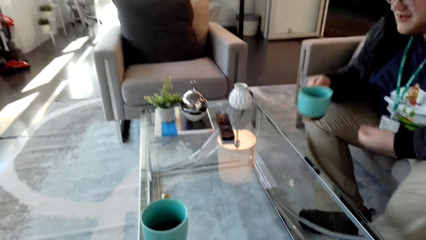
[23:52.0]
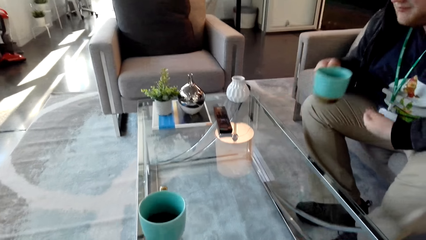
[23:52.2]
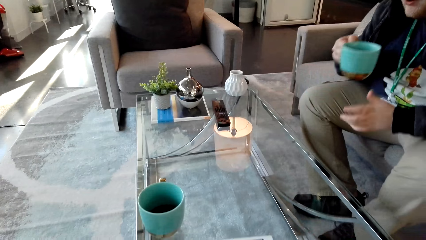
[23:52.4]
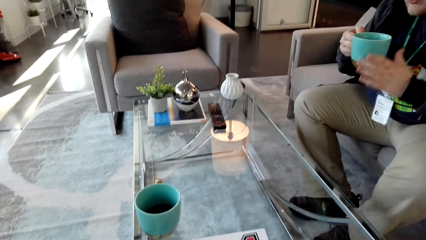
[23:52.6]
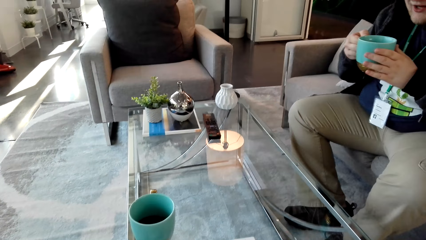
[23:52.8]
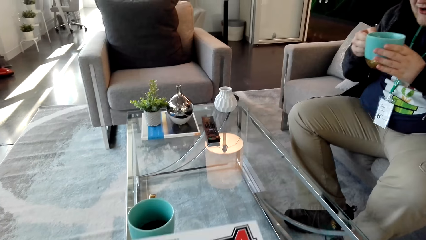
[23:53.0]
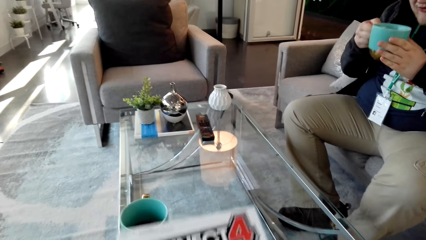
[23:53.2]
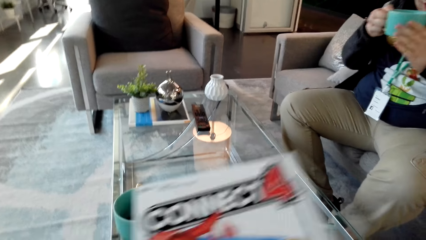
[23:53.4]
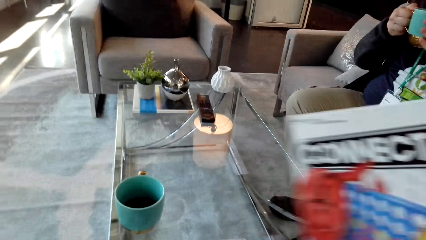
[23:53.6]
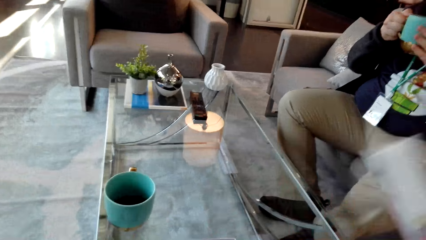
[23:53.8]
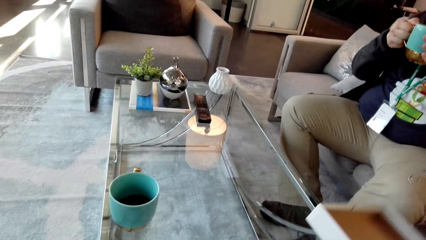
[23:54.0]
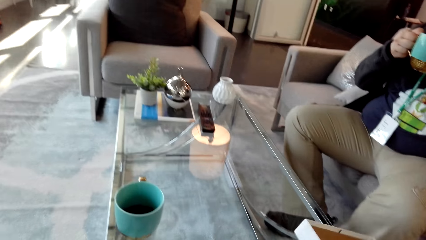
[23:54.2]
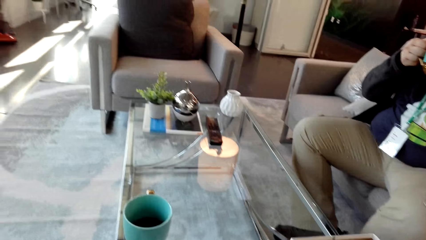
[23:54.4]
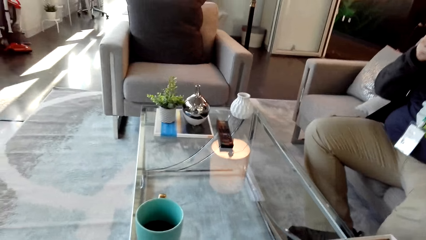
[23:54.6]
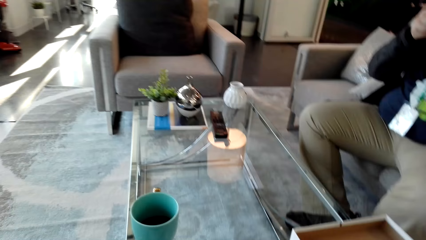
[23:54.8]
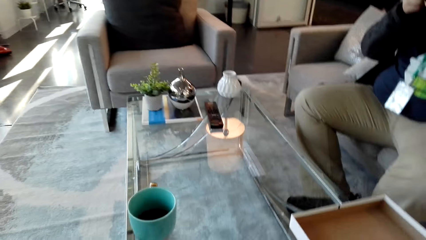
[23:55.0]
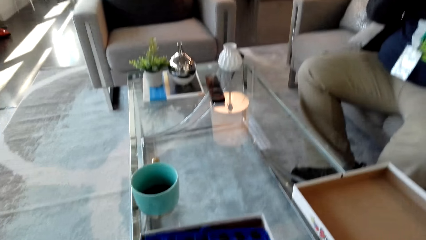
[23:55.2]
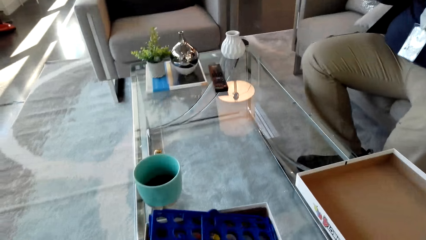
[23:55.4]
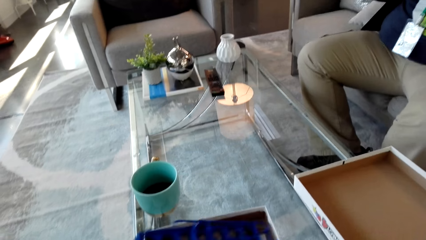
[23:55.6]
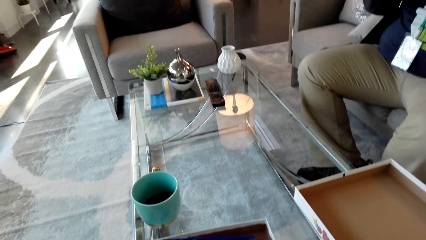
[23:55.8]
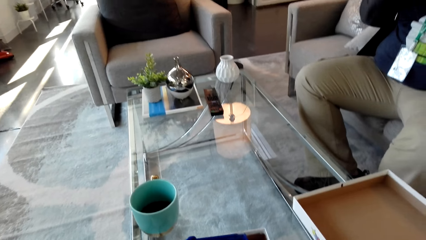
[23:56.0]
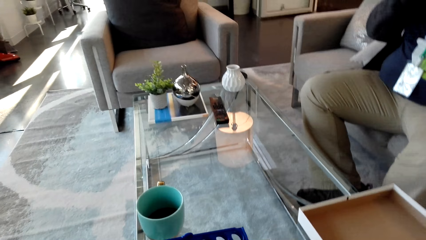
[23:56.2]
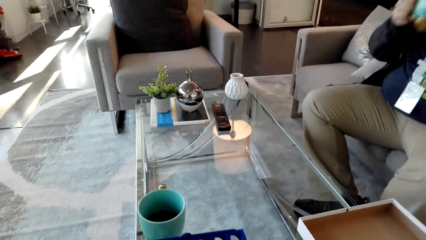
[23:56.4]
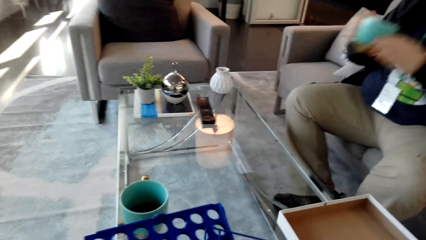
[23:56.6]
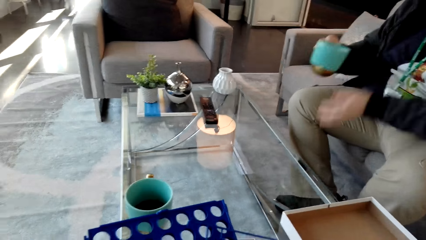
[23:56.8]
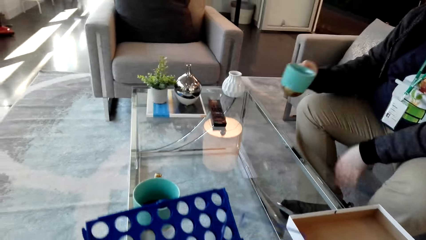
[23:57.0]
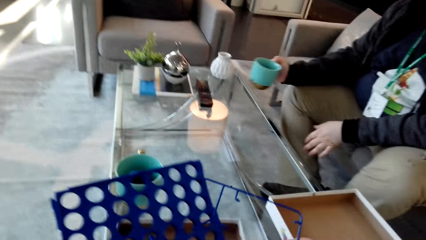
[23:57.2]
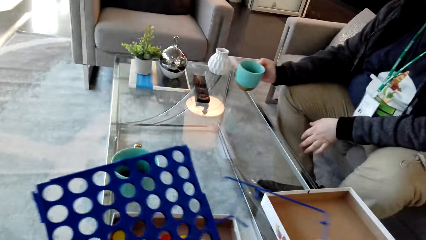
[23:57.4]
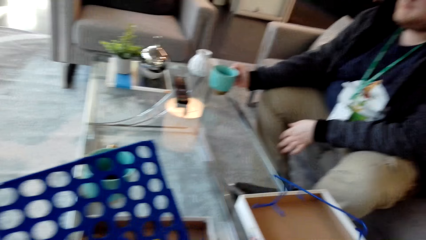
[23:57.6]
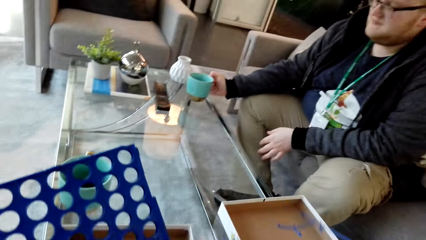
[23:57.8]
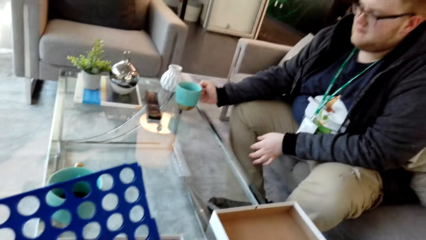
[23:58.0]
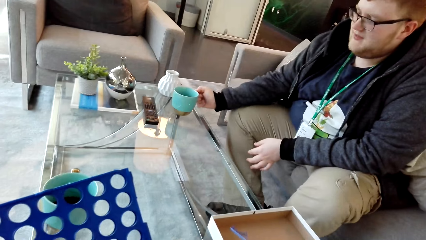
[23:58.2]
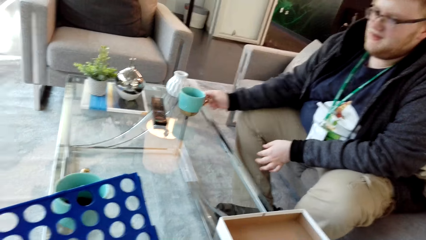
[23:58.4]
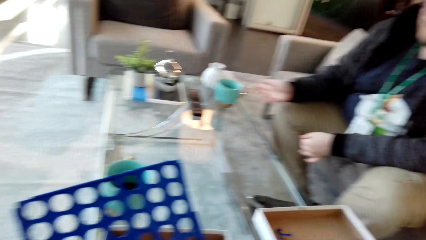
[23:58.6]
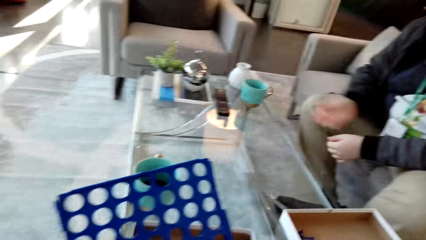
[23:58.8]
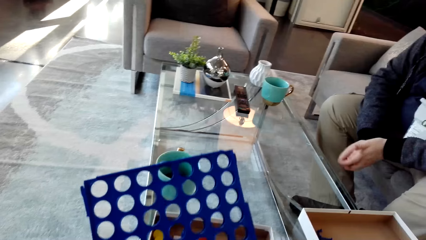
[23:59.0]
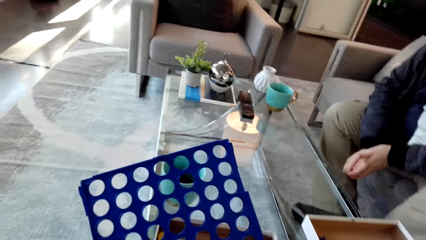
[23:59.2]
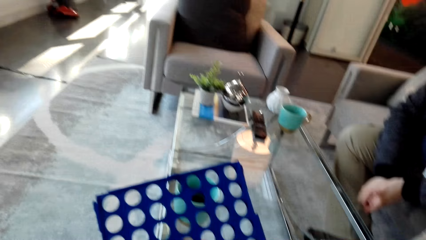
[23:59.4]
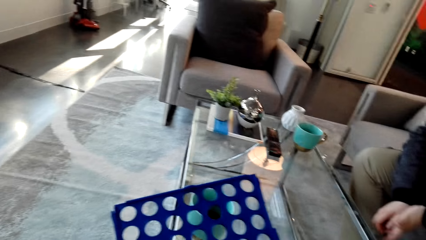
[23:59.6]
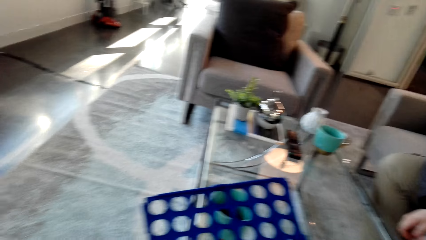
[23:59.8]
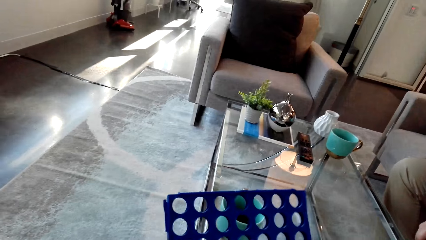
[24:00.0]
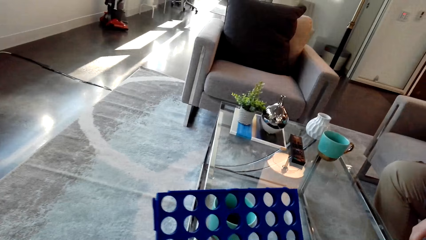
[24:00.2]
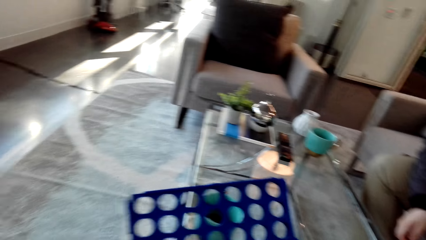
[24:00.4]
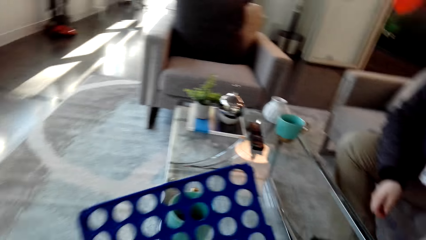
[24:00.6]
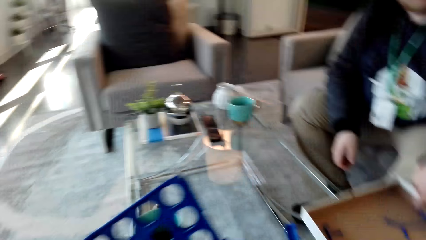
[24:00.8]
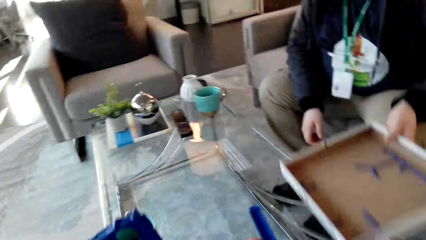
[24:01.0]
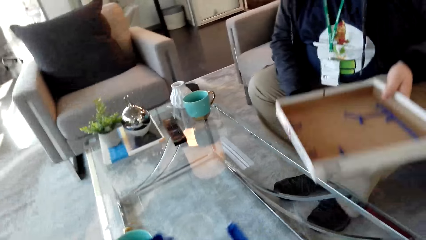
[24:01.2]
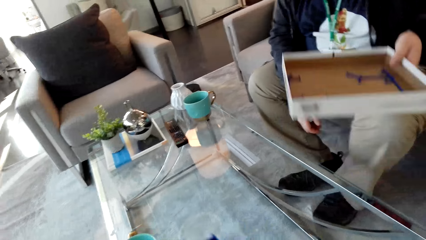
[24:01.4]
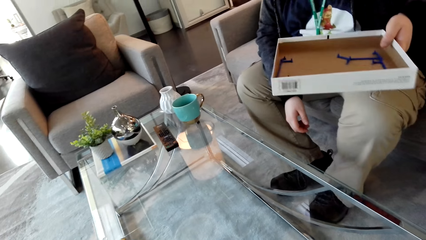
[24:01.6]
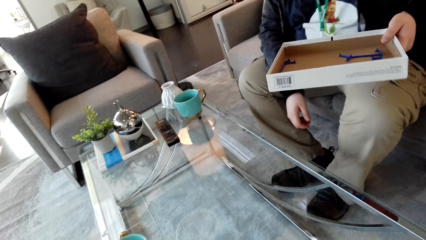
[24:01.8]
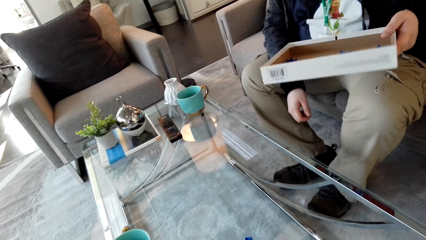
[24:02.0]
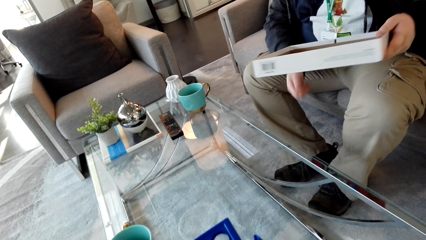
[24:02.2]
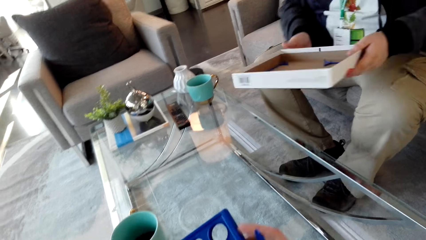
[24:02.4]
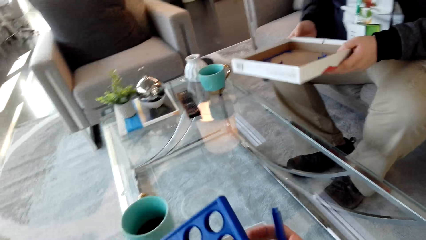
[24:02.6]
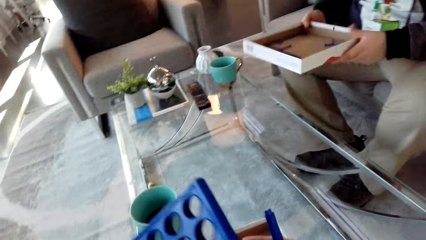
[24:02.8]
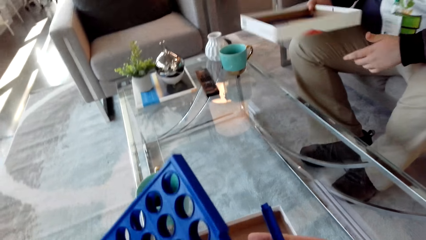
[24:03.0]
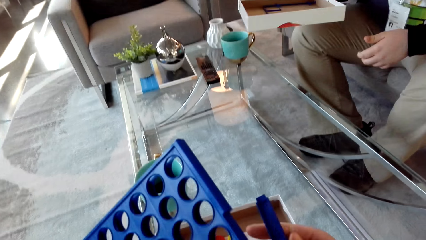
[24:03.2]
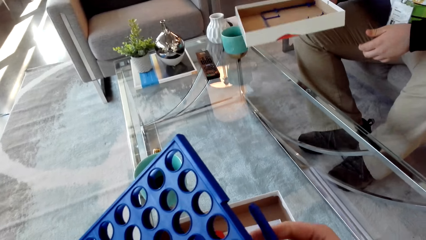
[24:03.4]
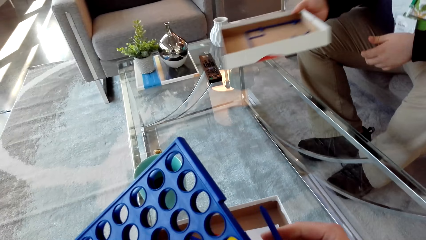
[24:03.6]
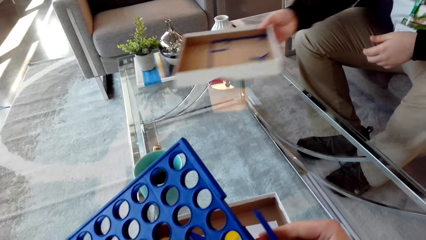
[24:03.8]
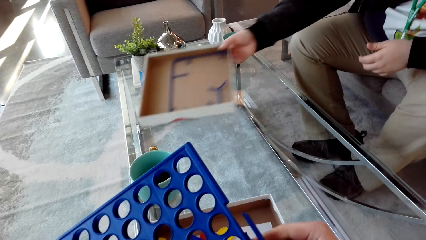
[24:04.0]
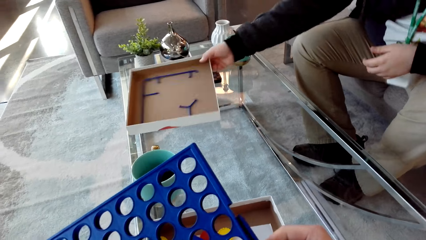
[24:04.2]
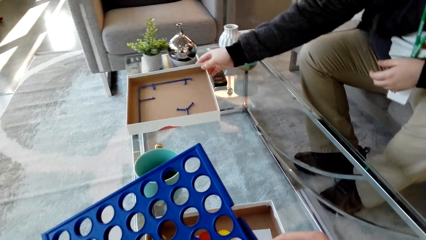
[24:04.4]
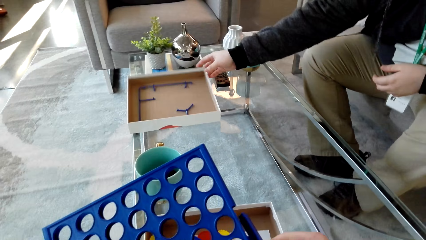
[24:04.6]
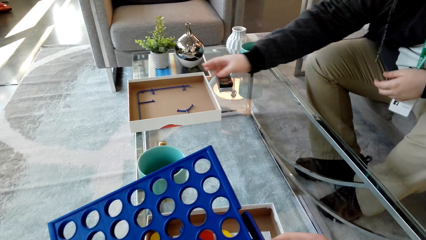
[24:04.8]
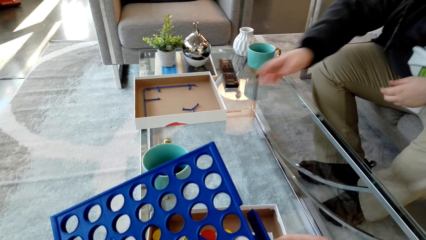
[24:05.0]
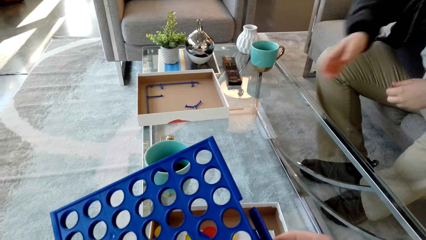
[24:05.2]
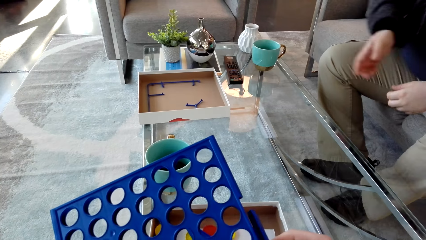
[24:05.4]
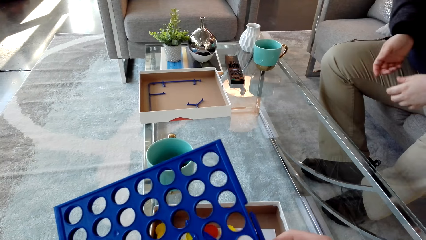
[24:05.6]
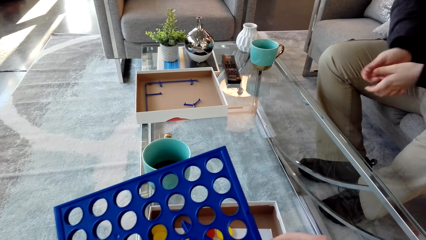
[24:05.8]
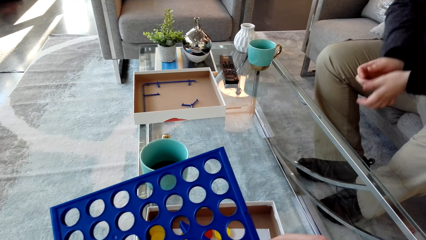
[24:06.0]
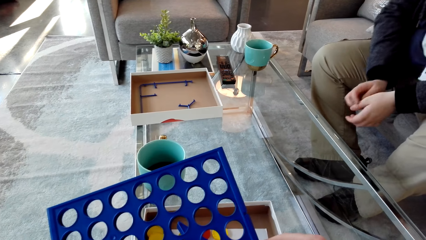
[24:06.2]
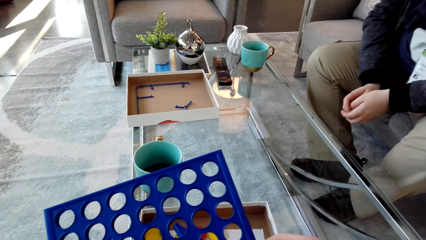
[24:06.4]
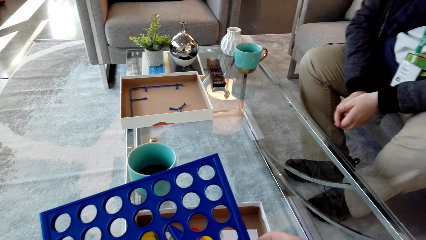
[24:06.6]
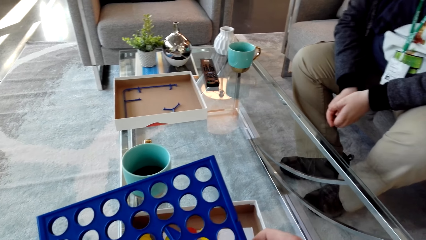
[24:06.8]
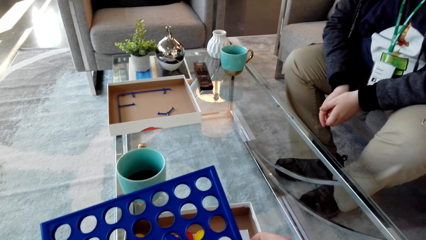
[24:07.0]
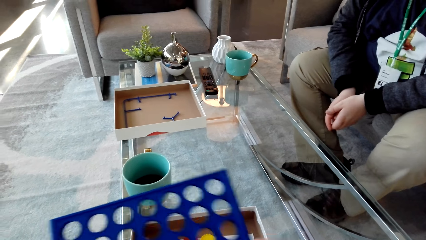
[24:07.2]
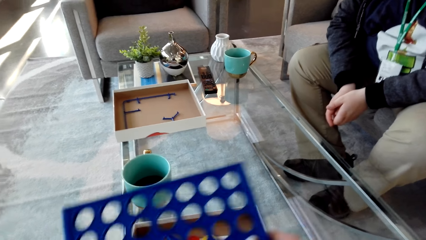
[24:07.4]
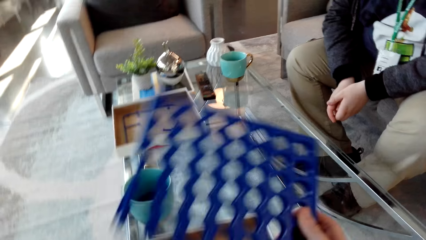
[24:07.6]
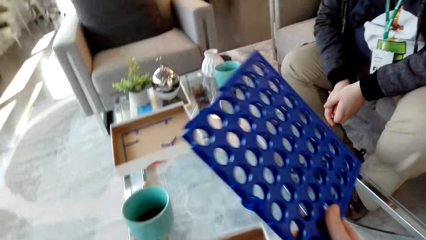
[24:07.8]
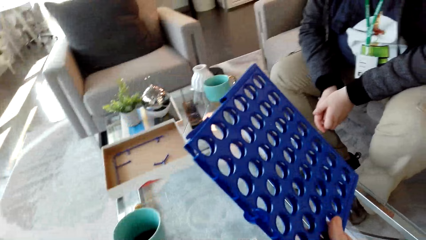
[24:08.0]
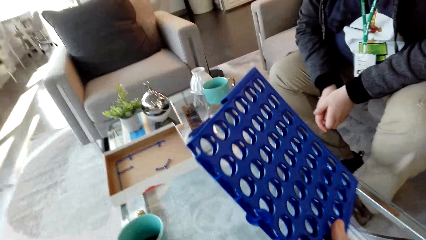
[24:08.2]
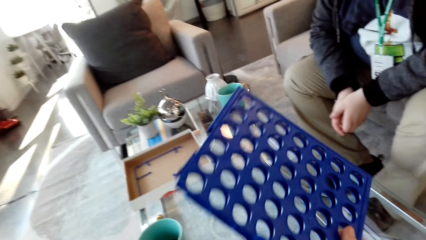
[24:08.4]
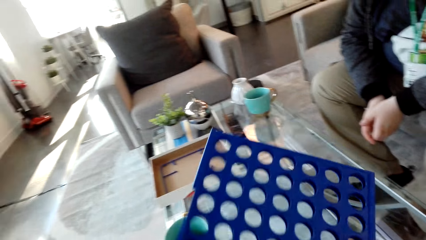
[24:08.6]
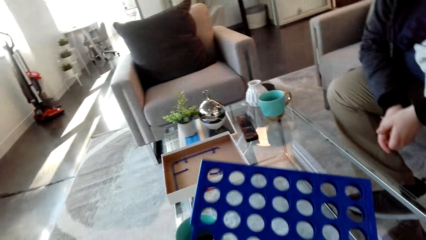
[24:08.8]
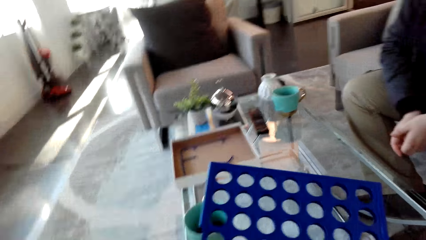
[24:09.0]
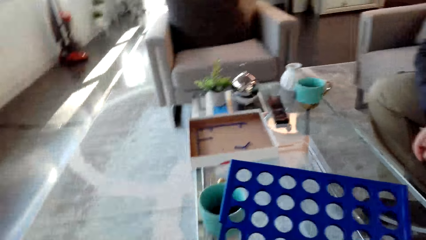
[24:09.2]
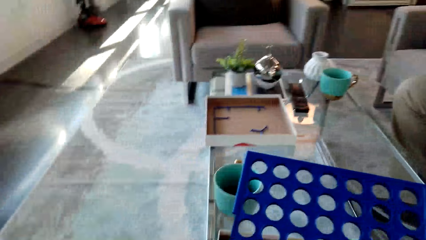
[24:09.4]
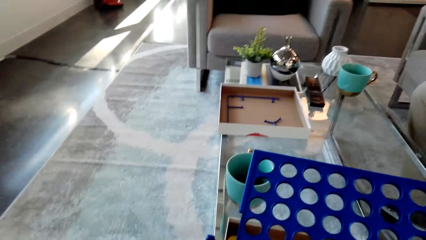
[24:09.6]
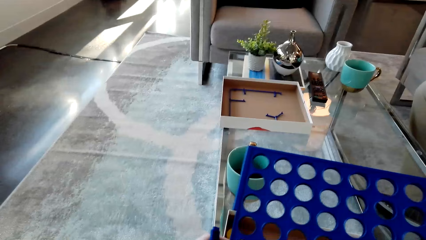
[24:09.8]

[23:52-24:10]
The camera wearer picks the cup. They open the box. A man drinks the tea. The camera wearer takes out plastic from the box. The man drops the cup. The camera wearer moves the plastic material. The man picks the box and puts the box cover aside. The man moves the hands. The camera wearer lifts the plastic material.
